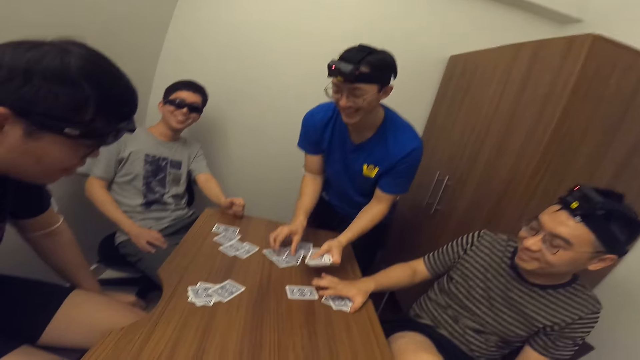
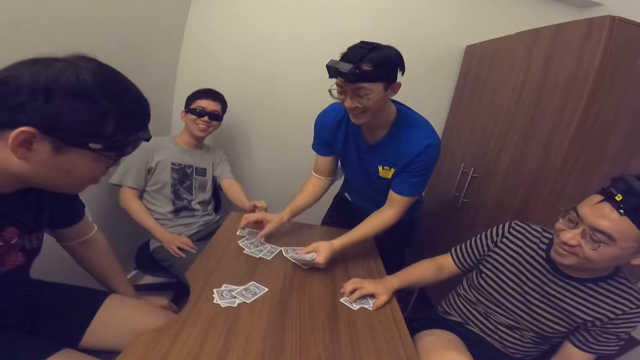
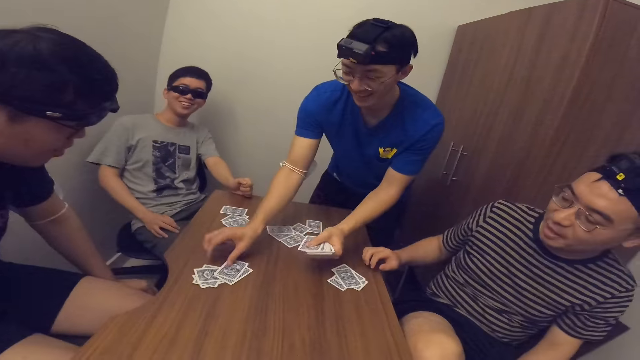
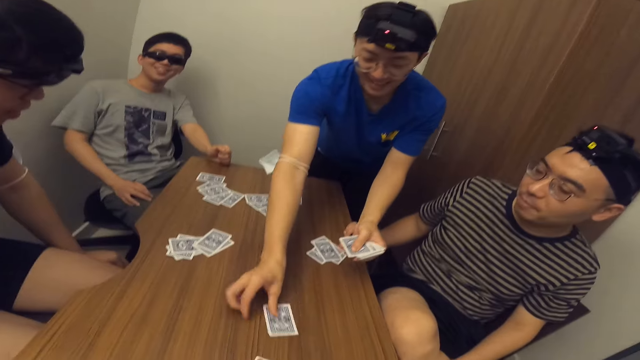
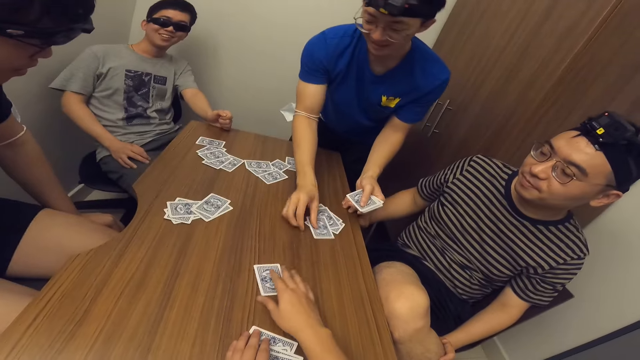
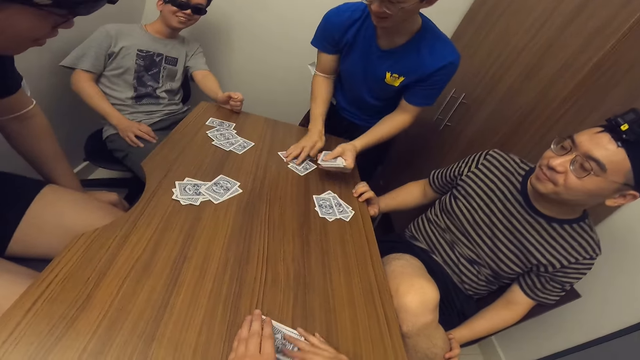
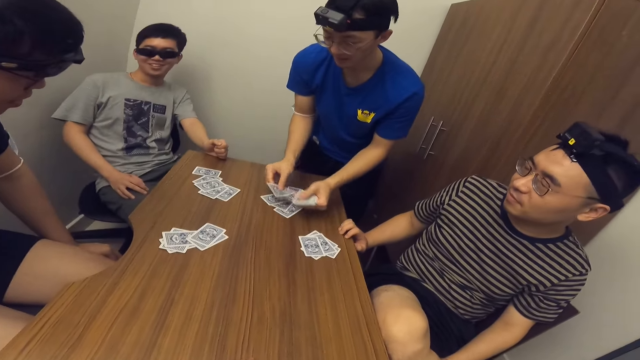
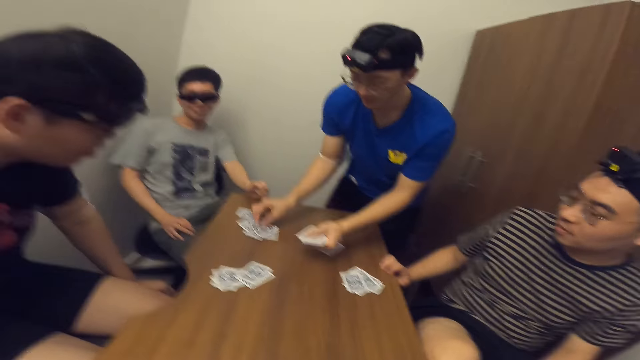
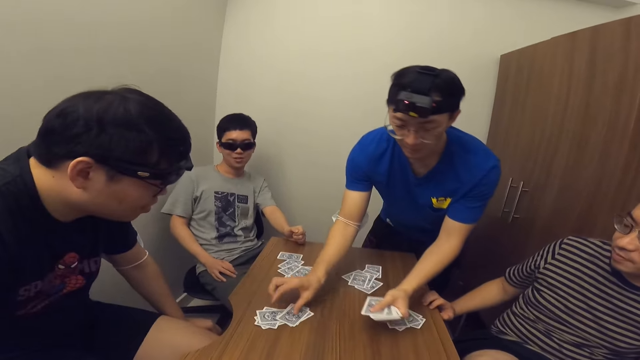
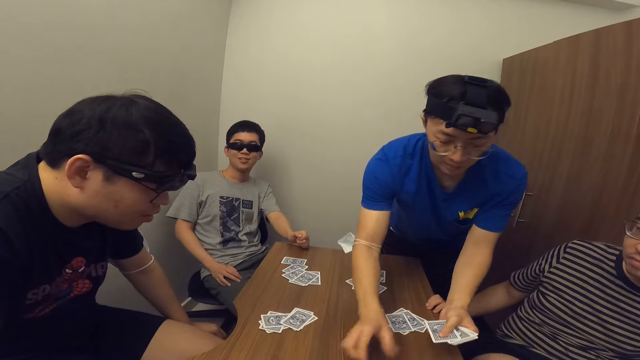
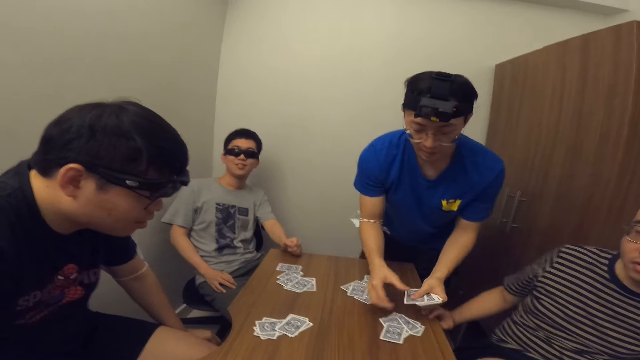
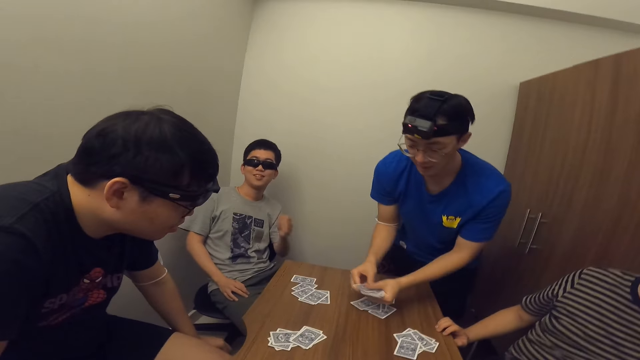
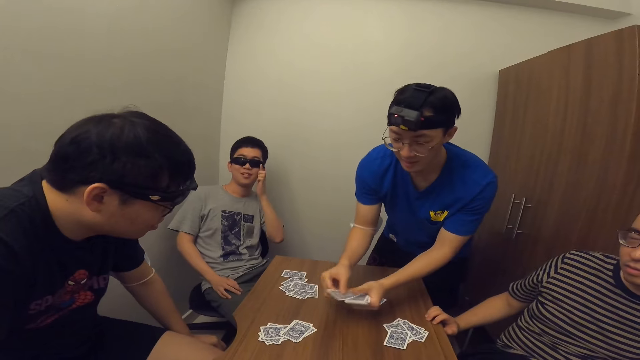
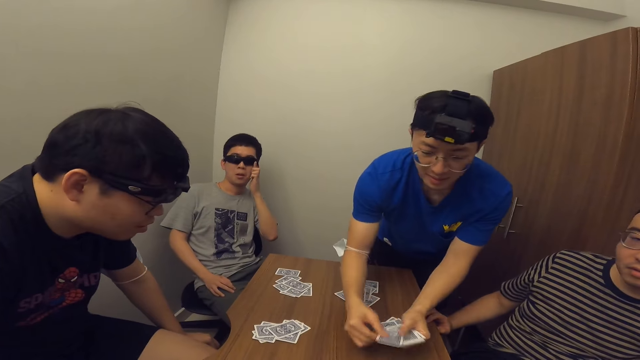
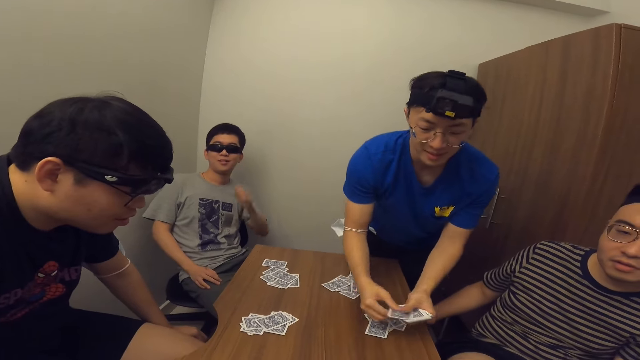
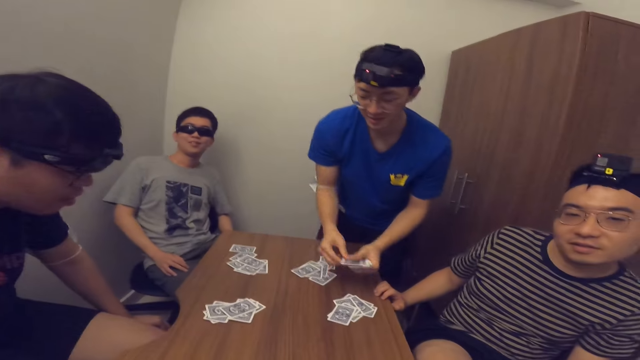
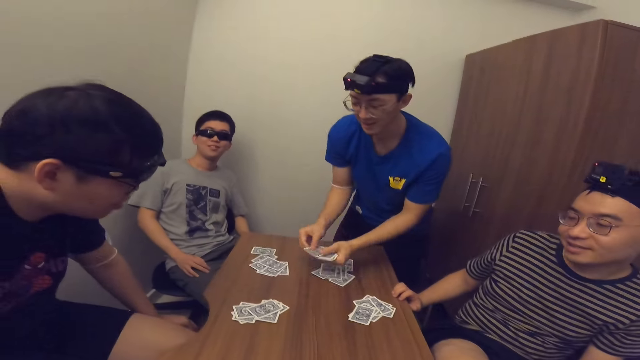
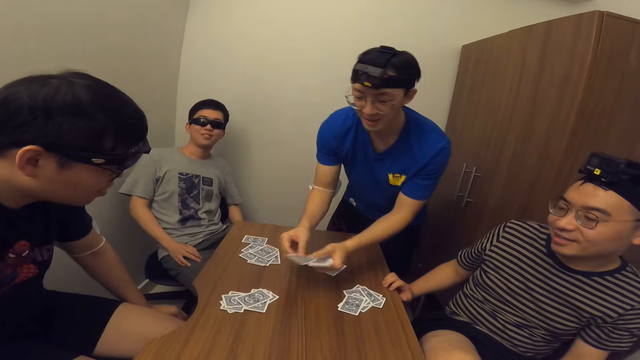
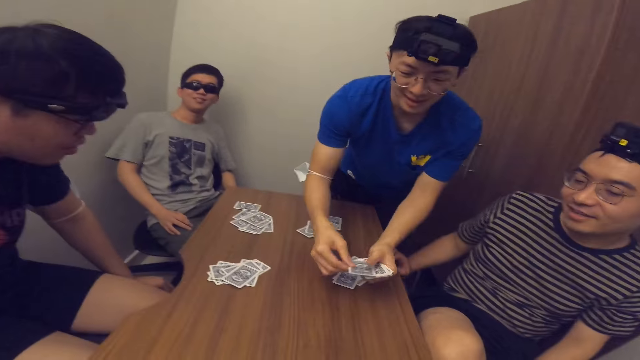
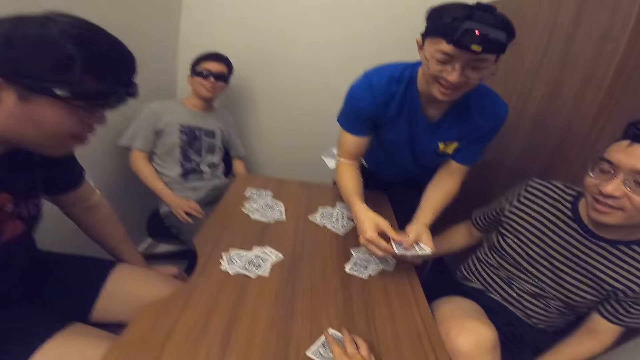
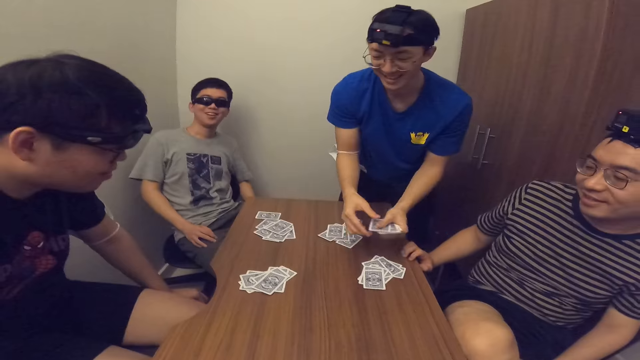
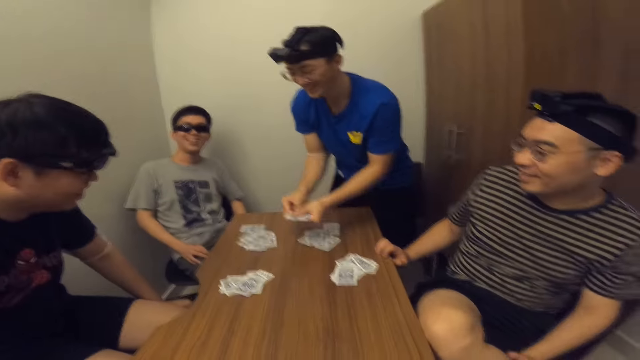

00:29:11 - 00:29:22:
The camera wearer takes the card. A man drops another card on the table with his right hand. He drops another card on the table with his right hand again. A person takes the card. The first man drops another card on the table with his right hand repeatedly. The camera wearer touches a card on the table with his right hand. He takes the card. The person looks around. The man touches cards on the table with his right hand. The first man drops another card on the table with his right hand repeatedly. Another man touches his glasses with his left hand. The first man drops another card on the table with his right hand repeatedly. The camera wearer takes the card. The first man drops another card on the table with his right hand.

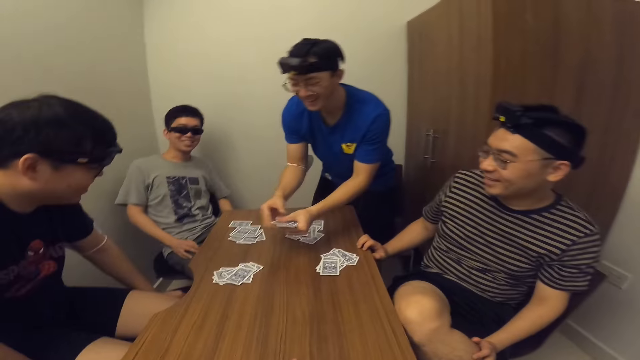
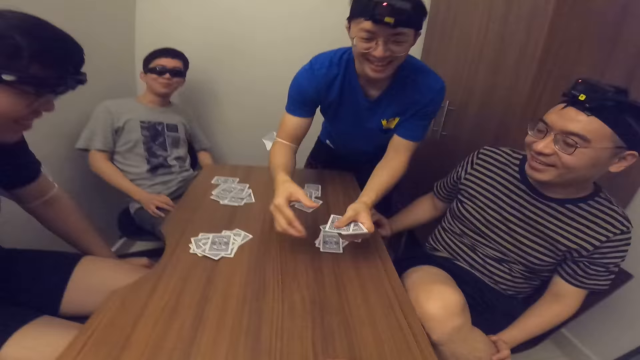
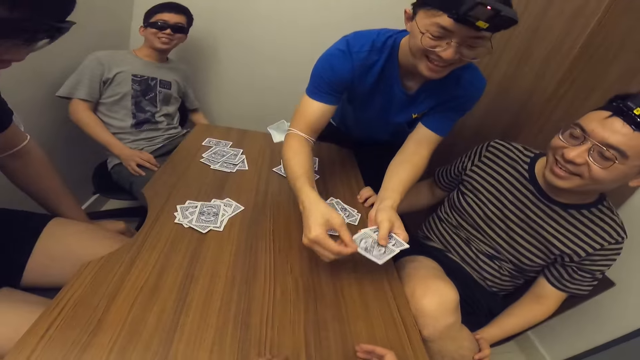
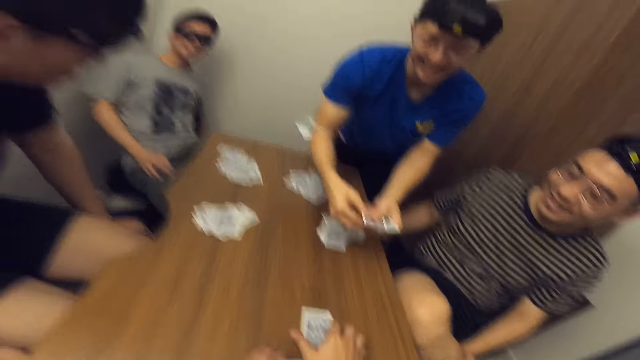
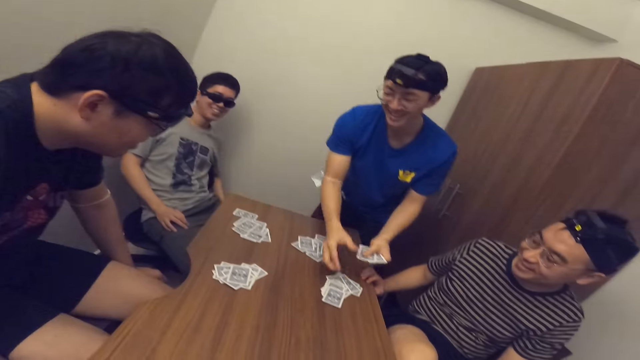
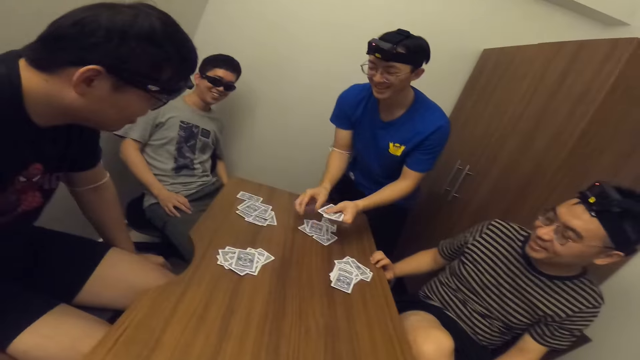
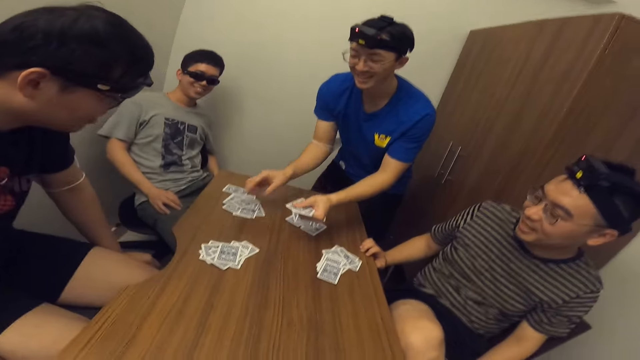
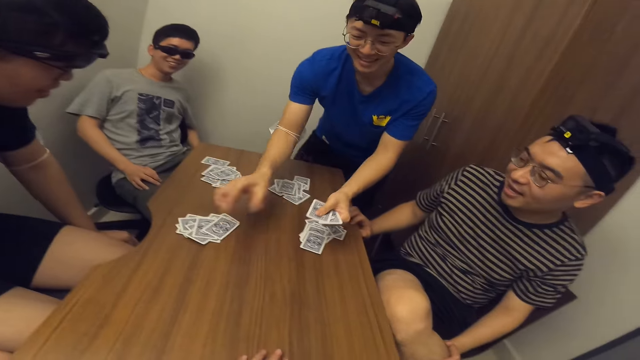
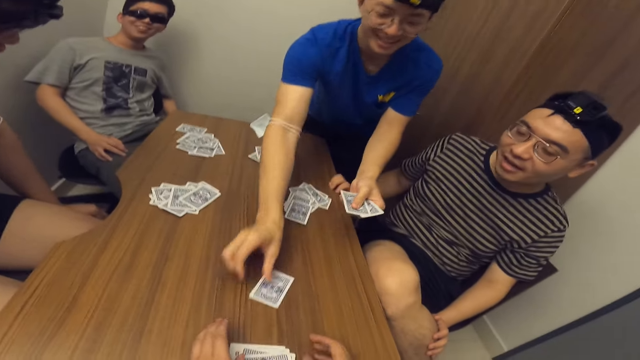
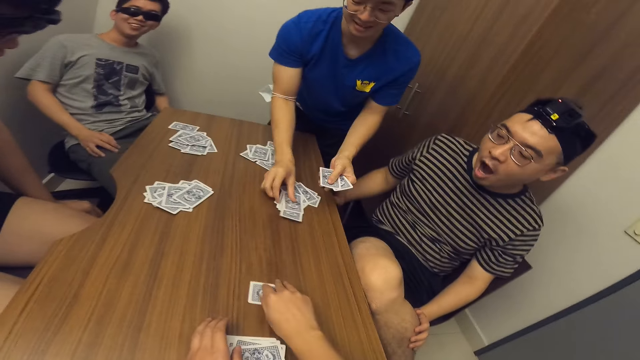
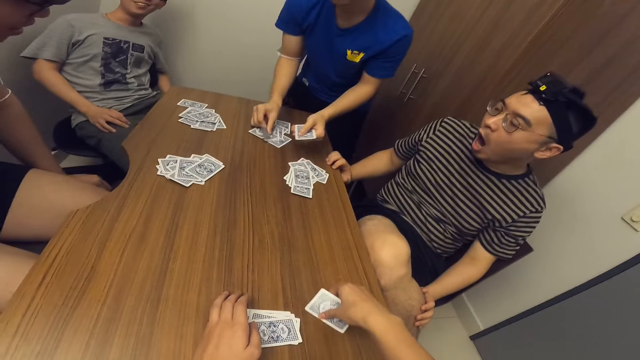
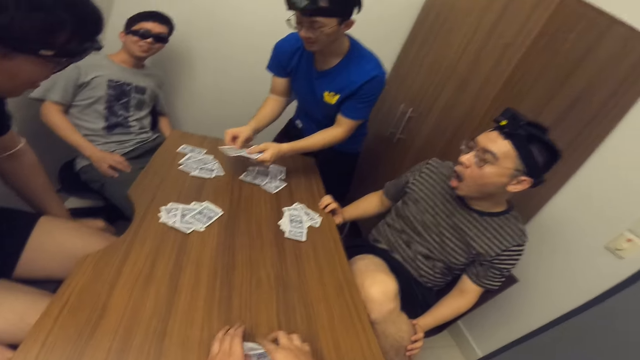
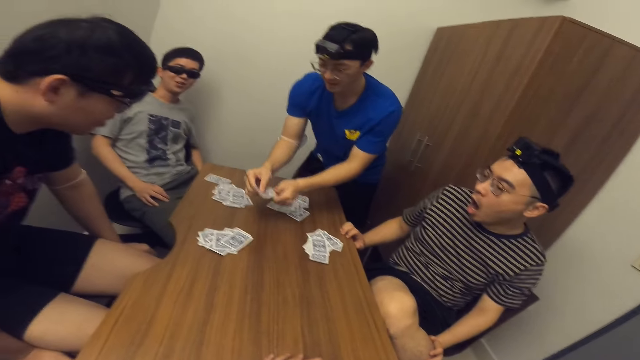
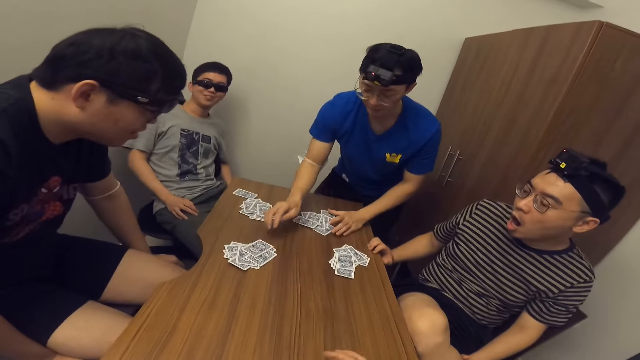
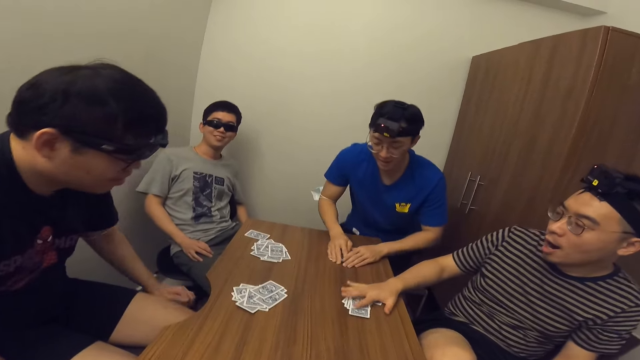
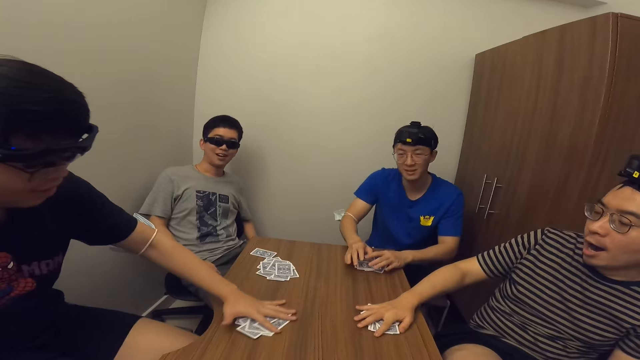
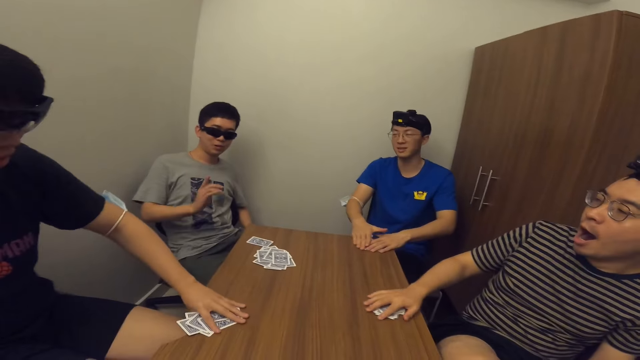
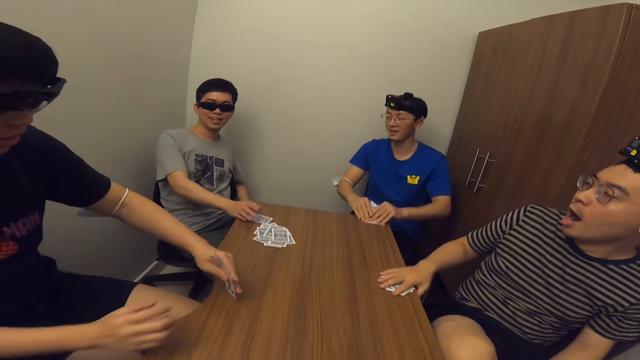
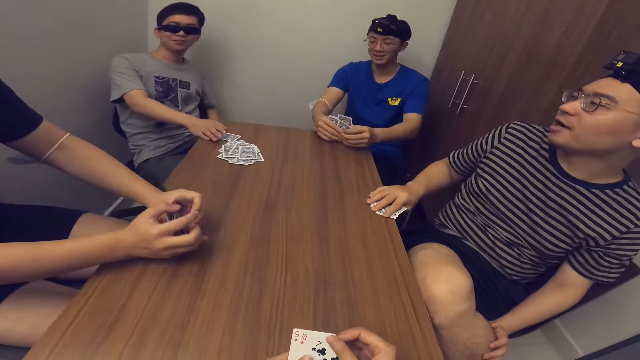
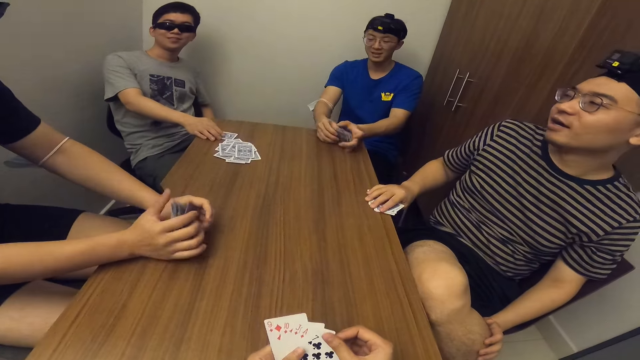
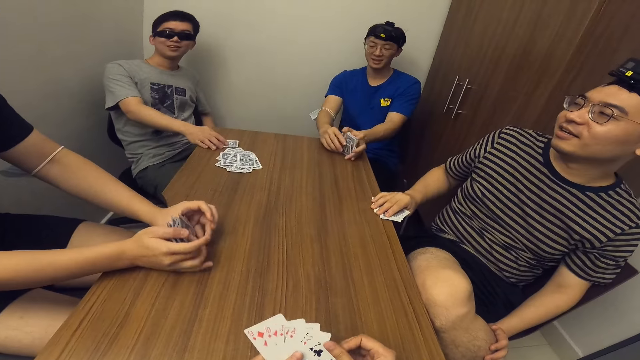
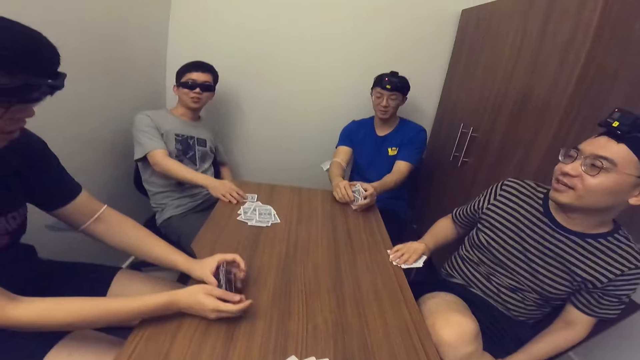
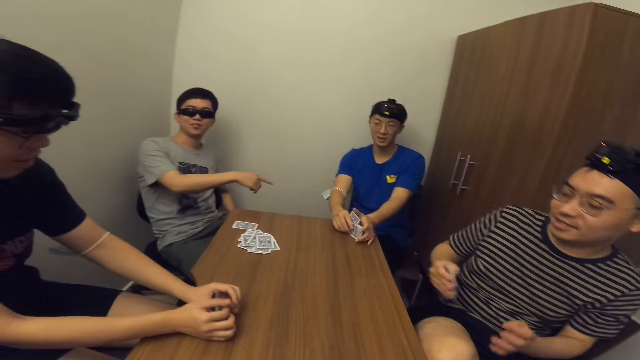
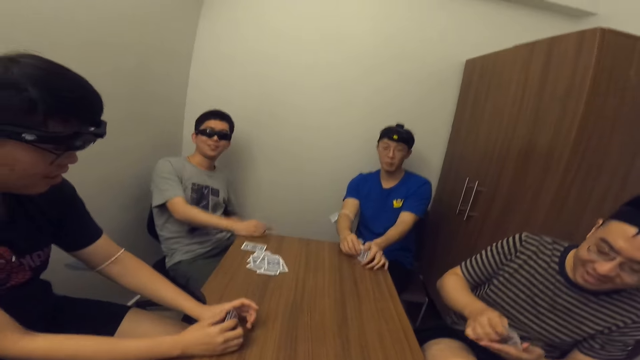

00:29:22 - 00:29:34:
A man drops another card on the table with his right hand repeatedly. The camera wearer takes the card. The man drops another card on the table with his right hand repeatedly. The camera wearer takes the card. He adjusts the card on the table with his right hand. The man drops another card on the table with his right hand repeatedly. The man sits down. The camera wearer looks around. The man gathers cards with both hands. Another man takes the cards. The first man picks up the cards. A third man gathers cards with his left hand. He picks up the cards. The second man gathers cards with his right hand. The third man arranges cards with both hands. The first man arranges cards with both hands. The camera wearer arranges cards. They spread the cards. The second man drags the card on the table with his right hand and looks around. A fourth man points his right finger towards the first man.
